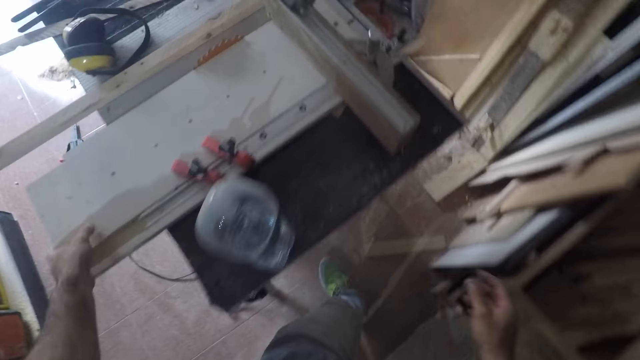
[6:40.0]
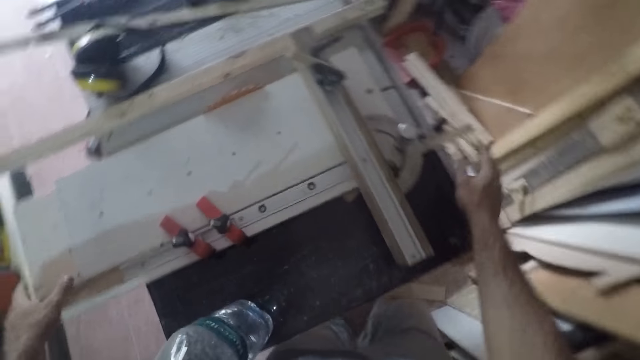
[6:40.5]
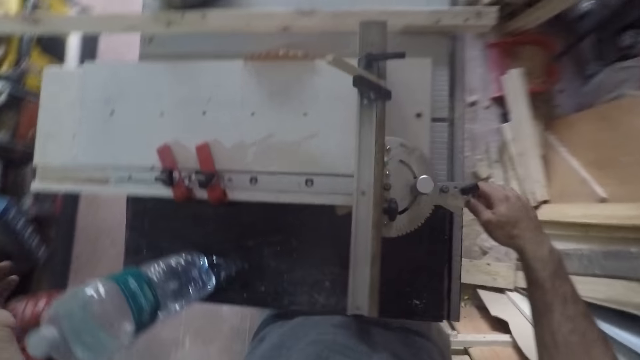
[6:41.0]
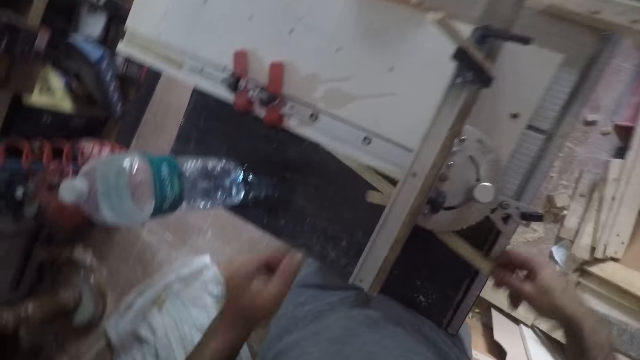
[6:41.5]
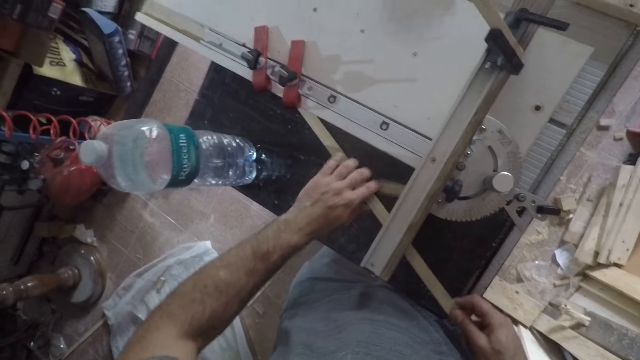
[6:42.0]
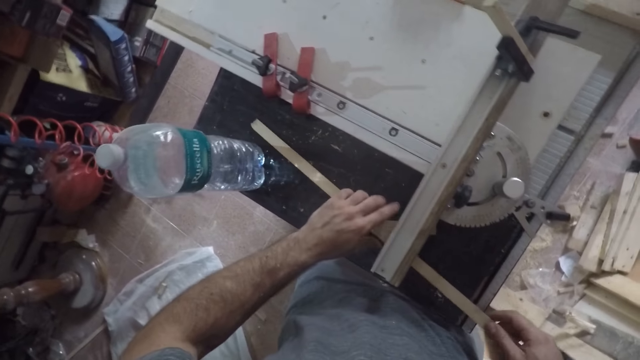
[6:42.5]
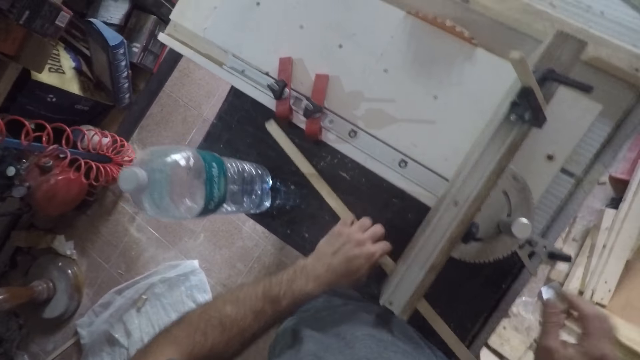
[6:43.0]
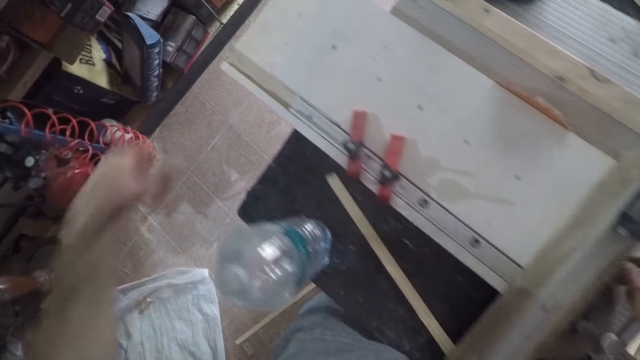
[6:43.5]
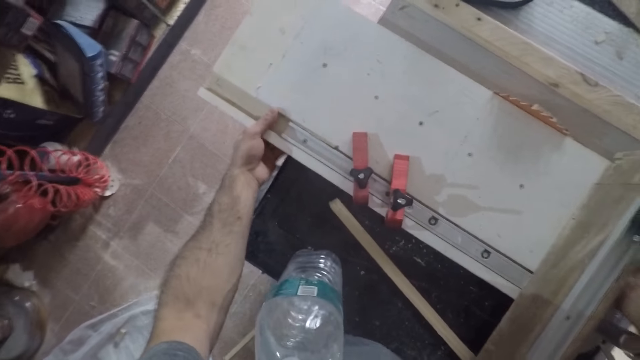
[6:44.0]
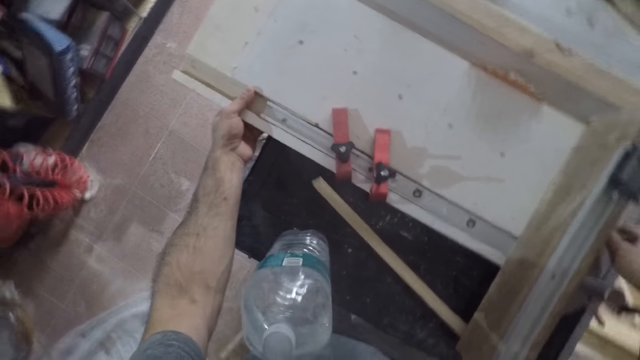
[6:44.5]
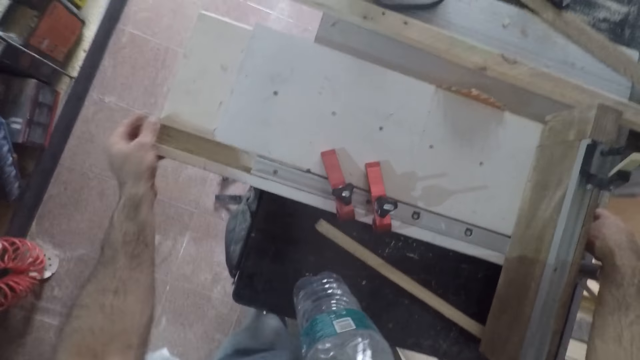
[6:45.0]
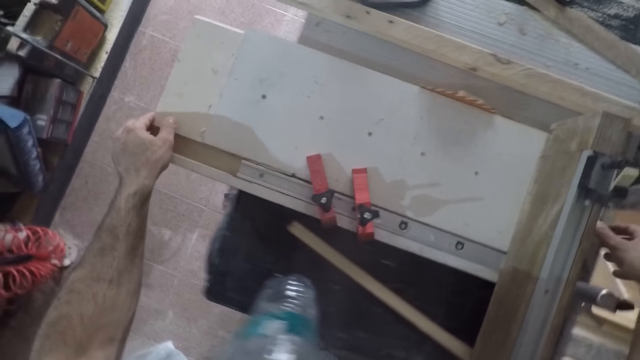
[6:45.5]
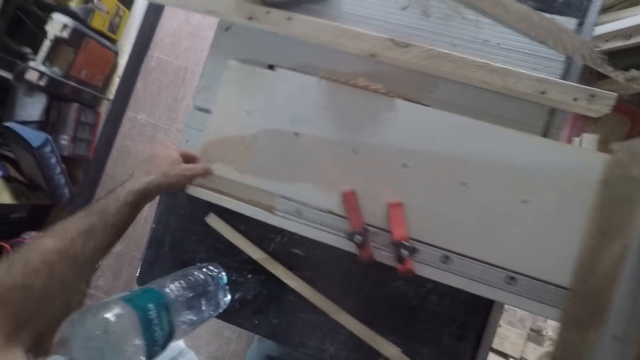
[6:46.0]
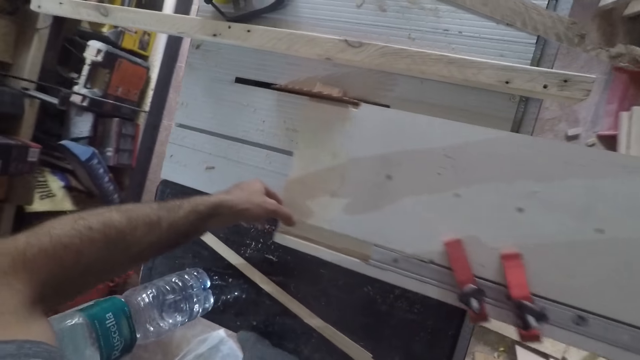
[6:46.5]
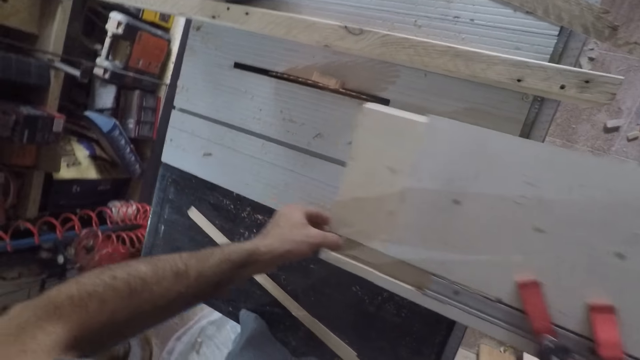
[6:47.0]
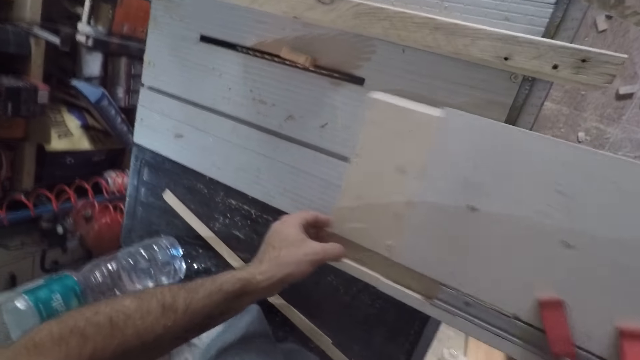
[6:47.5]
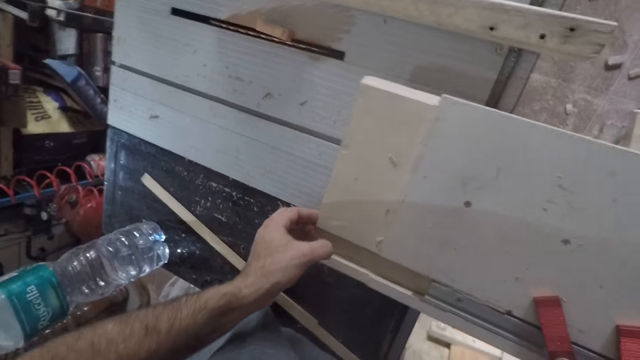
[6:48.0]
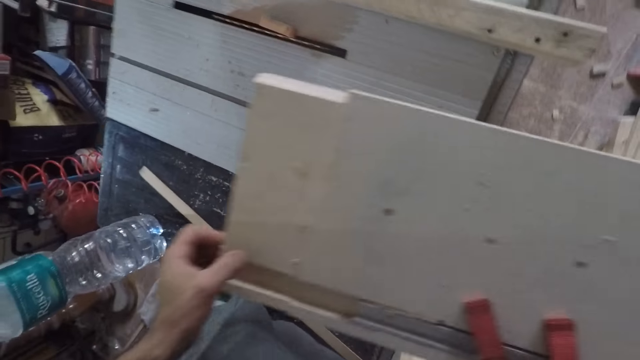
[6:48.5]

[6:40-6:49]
The camera wearer touches a big wood piece on the table saw with his left hand. He walks around. He moves out a small wood piece from the table saw. He carries the big wood piece from the table saw.

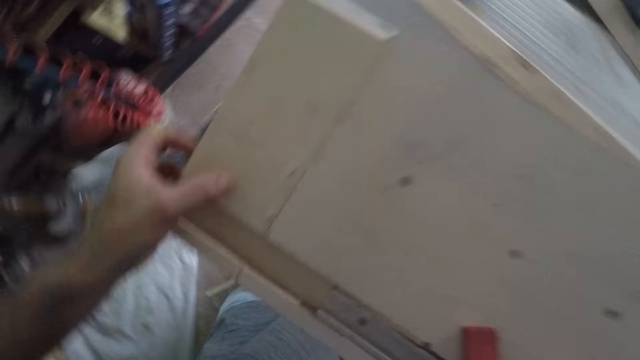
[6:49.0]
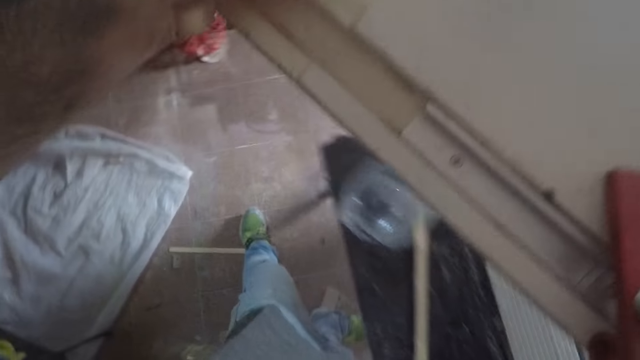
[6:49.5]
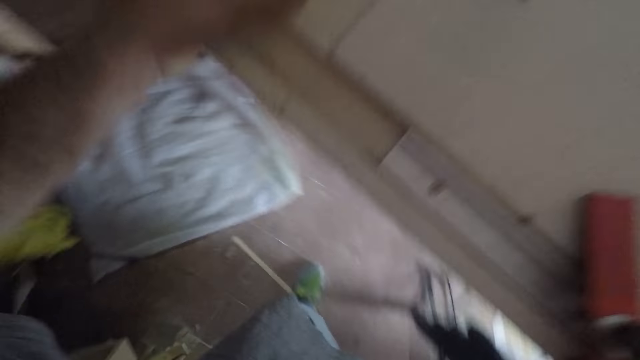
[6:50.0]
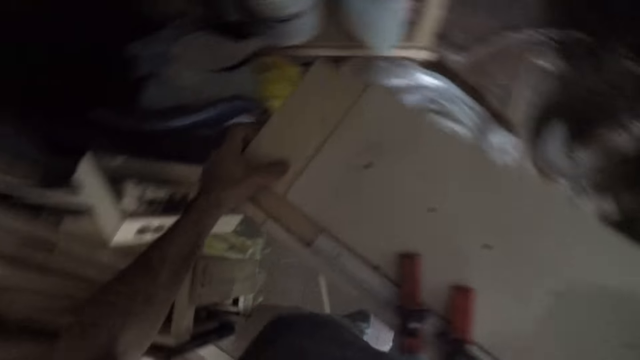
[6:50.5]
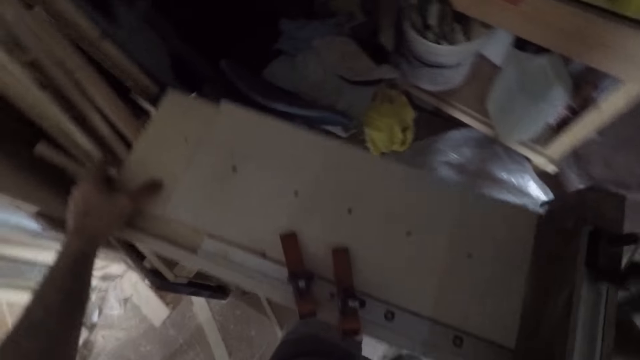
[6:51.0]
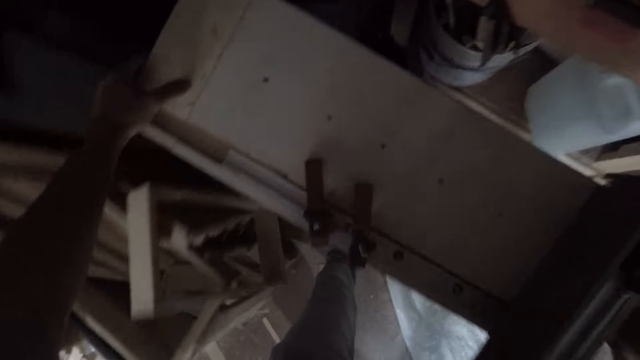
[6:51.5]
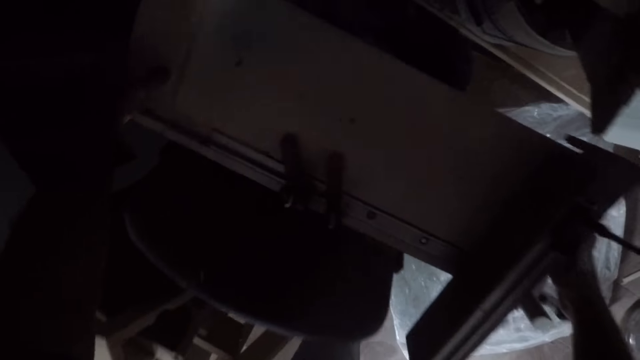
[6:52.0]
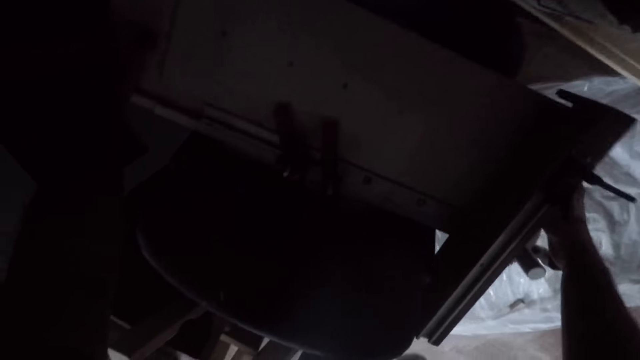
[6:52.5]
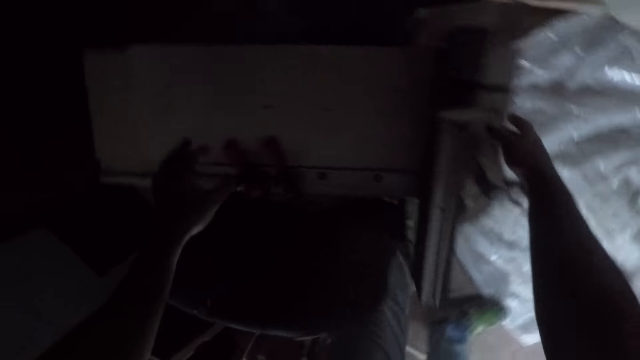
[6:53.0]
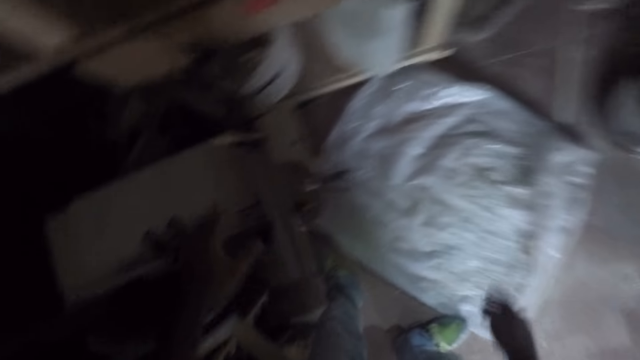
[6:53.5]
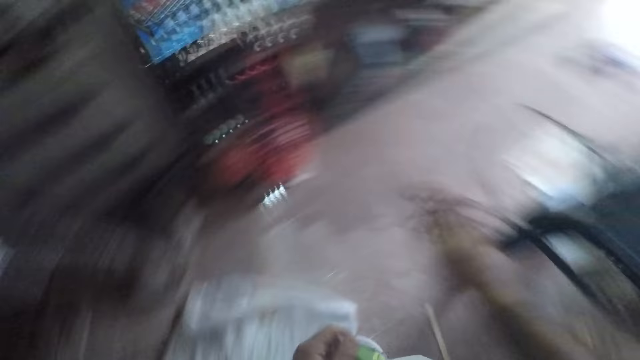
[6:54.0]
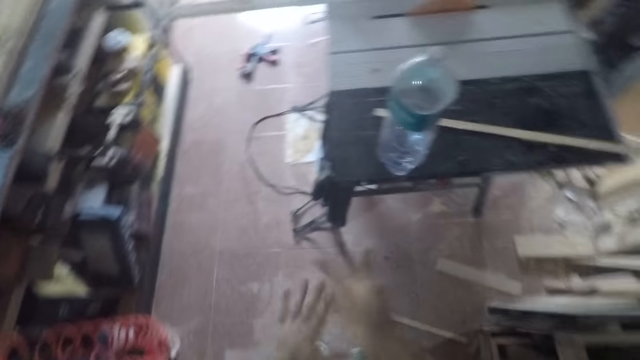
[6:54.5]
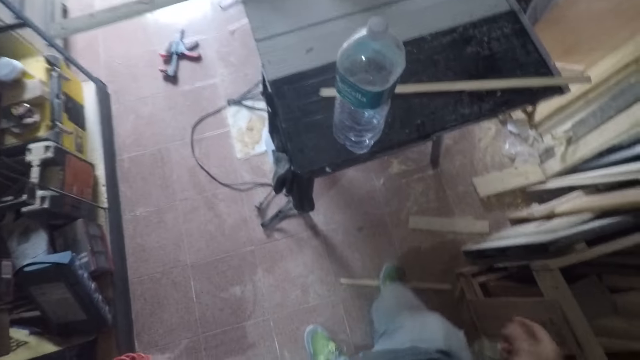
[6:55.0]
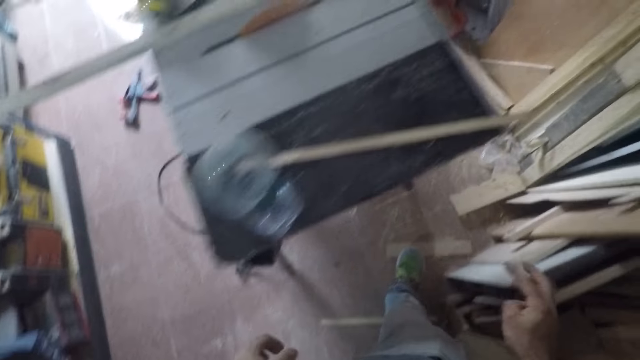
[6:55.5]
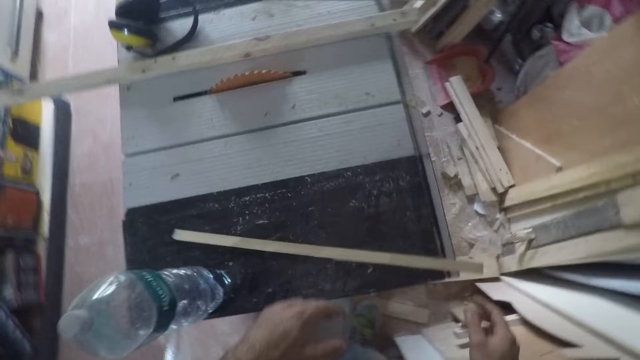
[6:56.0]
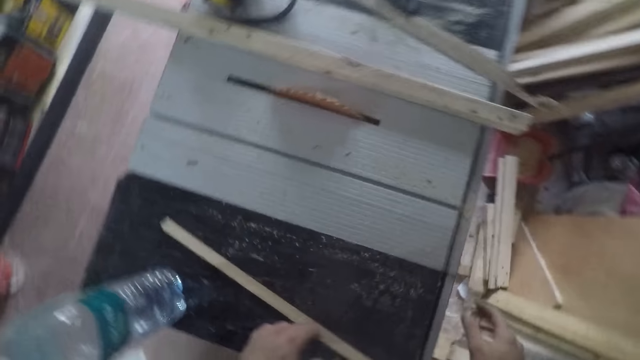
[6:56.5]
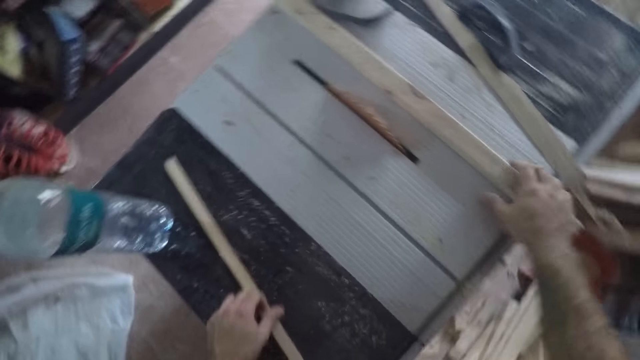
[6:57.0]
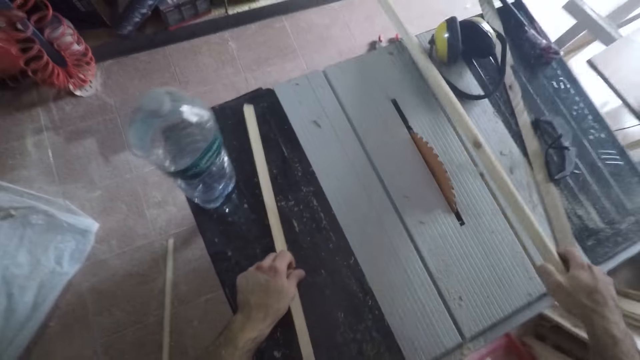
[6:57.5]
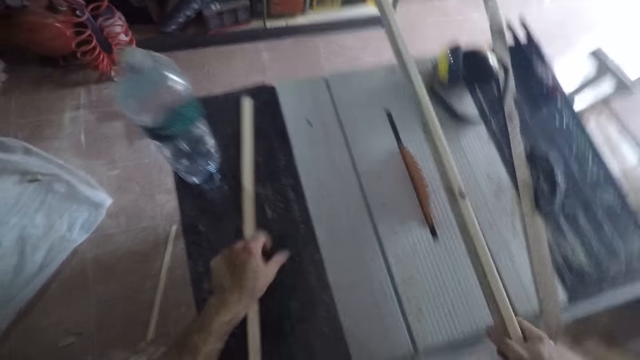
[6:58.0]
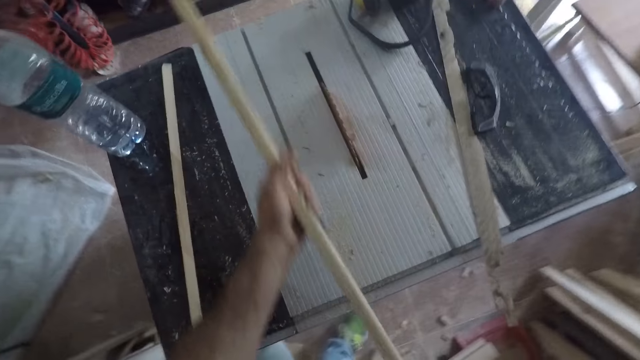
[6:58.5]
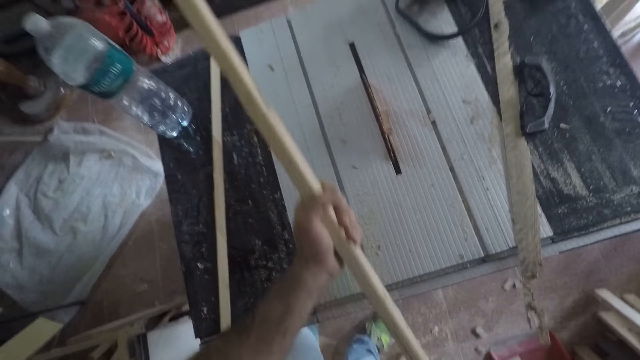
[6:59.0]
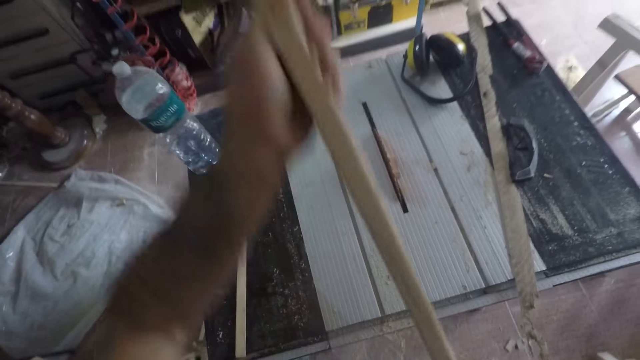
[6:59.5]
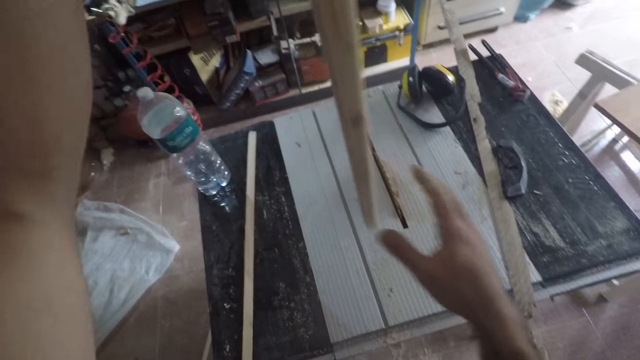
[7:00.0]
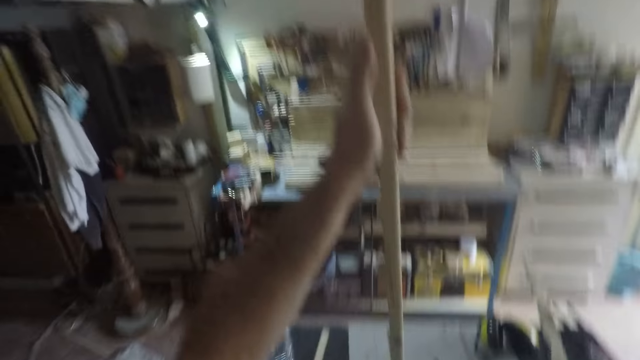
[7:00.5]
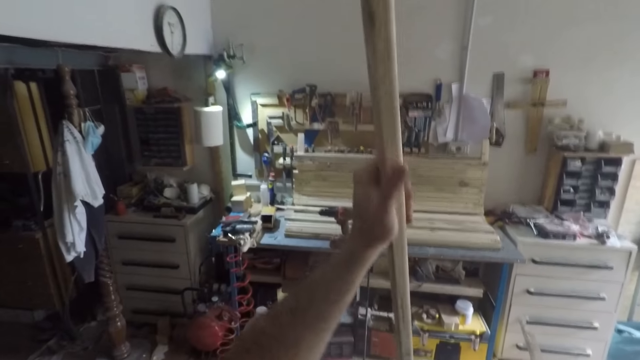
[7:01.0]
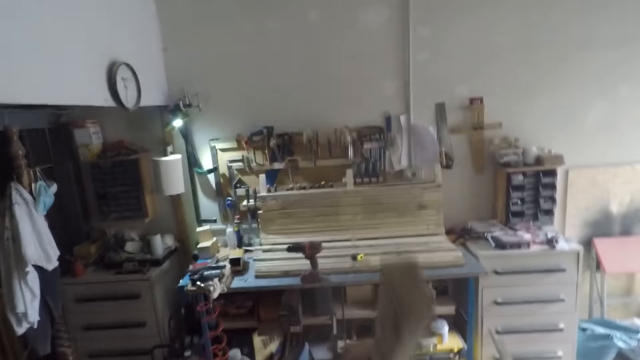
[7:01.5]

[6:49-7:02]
The camera wearer lifts up an object using both hands. He puts aside the object on a chair. He drops the big wood piece on the floor. He moves towards the table saw. He claps his hands. He turns around. He rubs his hands. He picks a wood piece or timber from the table saw with his right hand. He touches the small wood piece with his left hand. He holds the wood piece with both hands. He turns the timber. He holds the wood piece with his left hand on the table saw.
